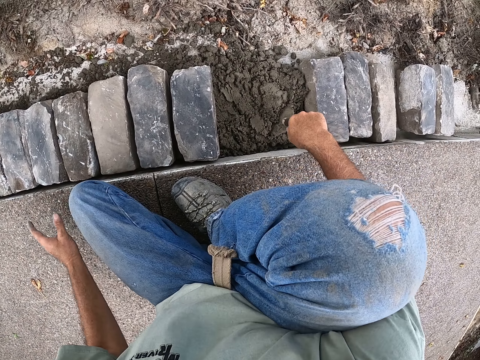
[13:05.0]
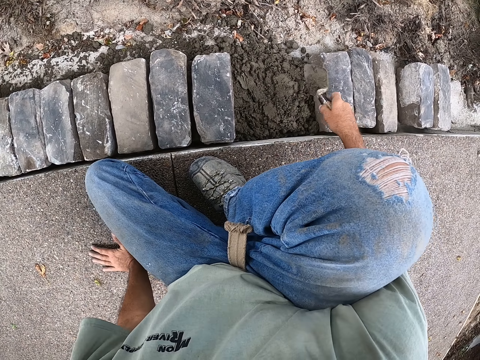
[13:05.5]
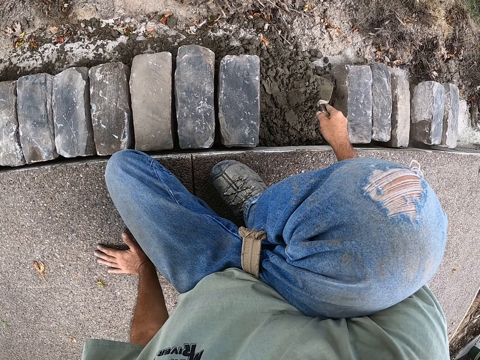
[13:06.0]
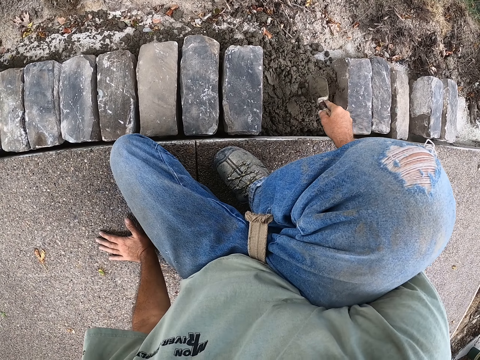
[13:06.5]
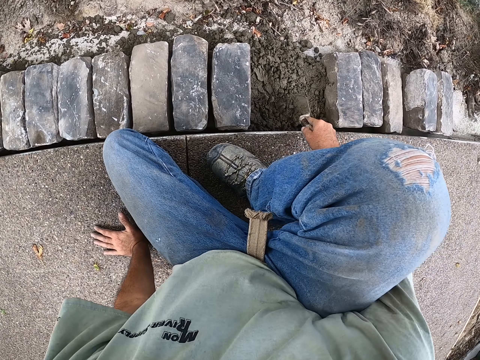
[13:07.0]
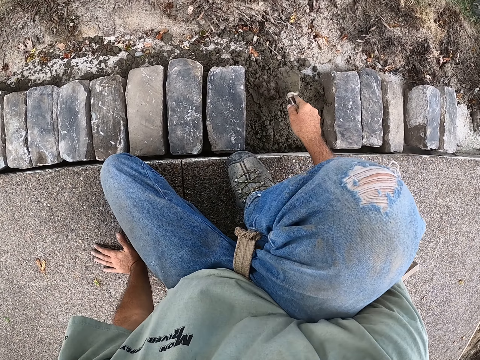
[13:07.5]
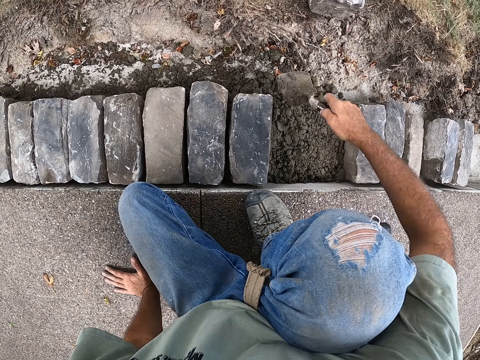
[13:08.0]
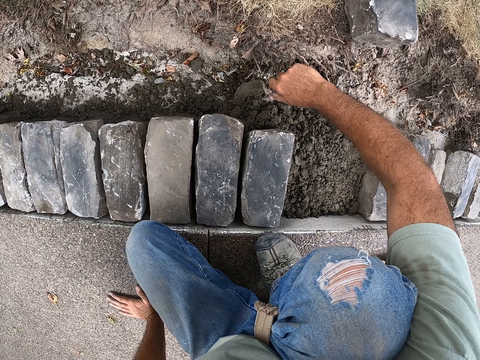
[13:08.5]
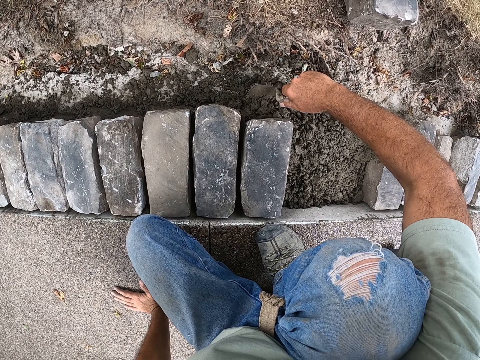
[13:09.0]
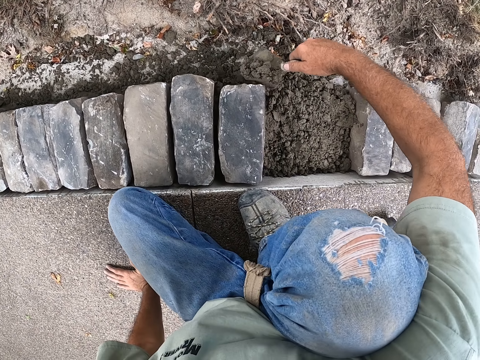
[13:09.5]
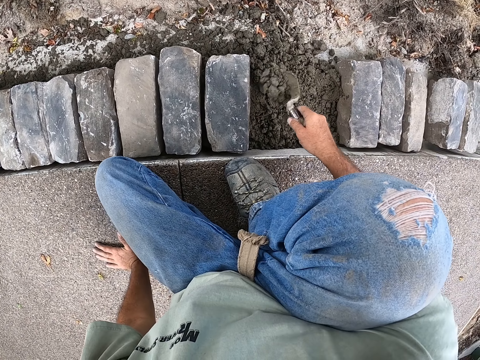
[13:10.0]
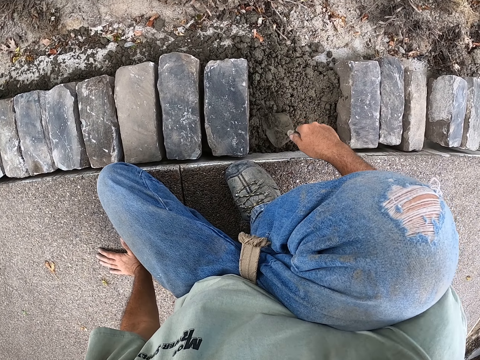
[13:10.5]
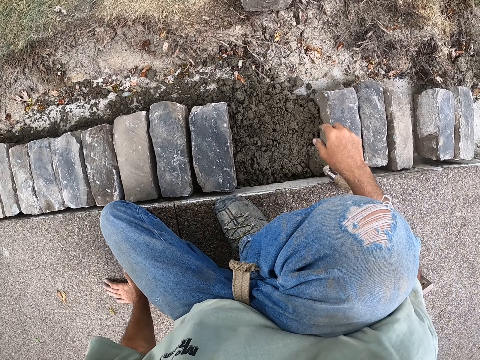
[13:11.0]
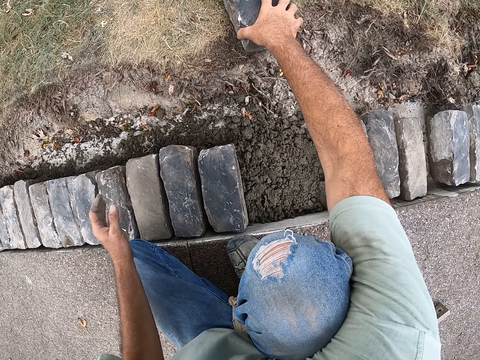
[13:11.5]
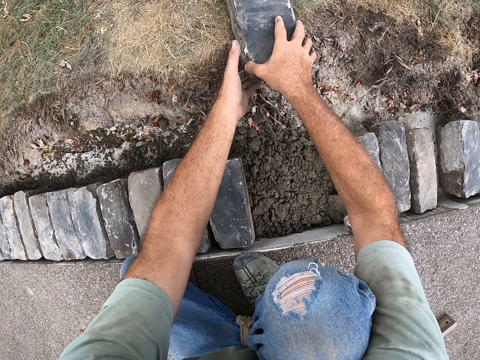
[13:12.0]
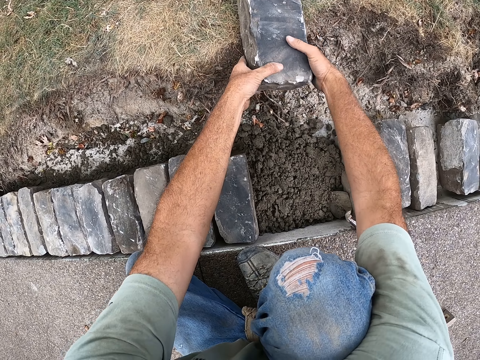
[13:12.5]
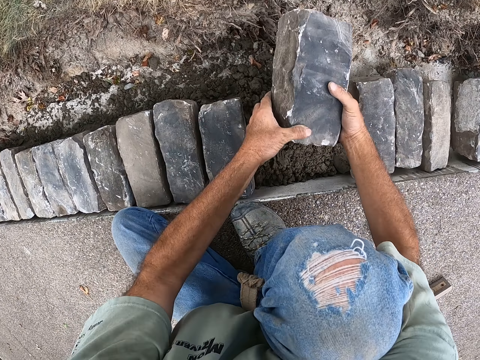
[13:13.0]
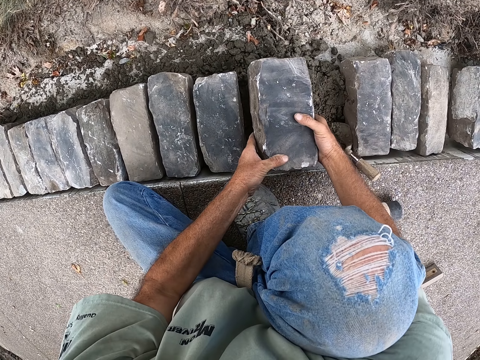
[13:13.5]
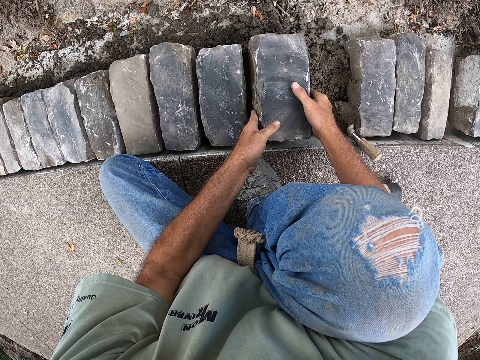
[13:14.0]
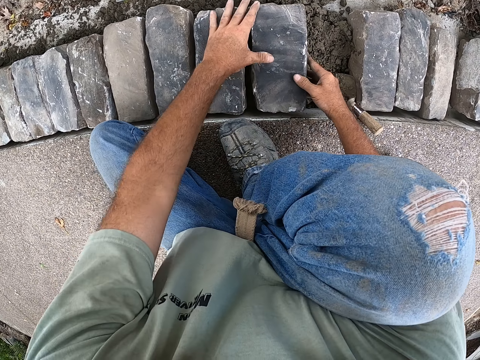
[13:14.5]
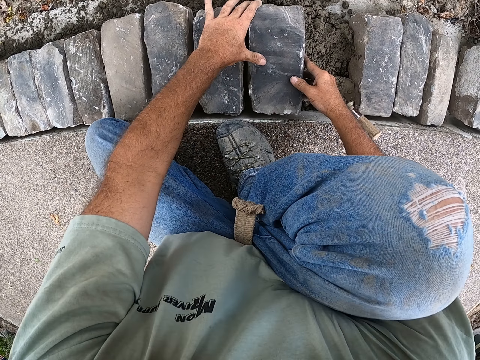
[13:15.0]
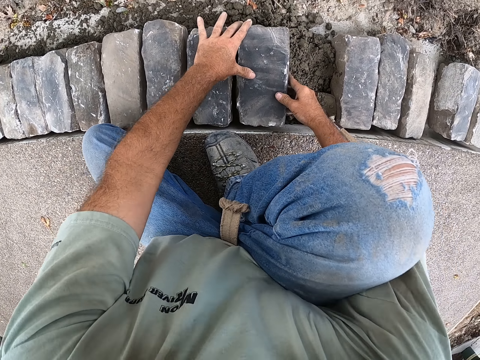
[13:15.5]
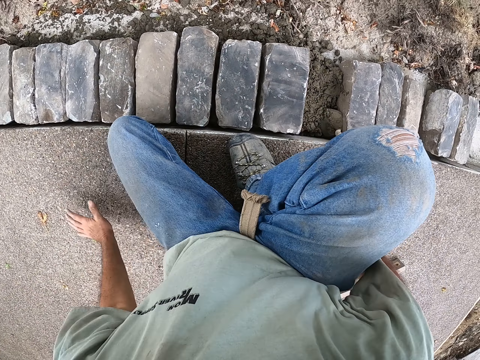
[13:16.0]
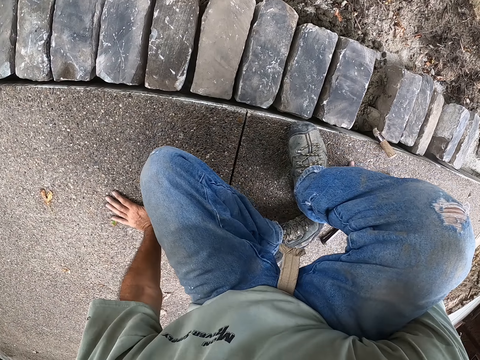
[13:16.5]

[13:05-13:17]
The camera wearer picks up the building trowel. They spread the cement with the building trowel. They place the building trowel down. They pick up the block. They place the block down.

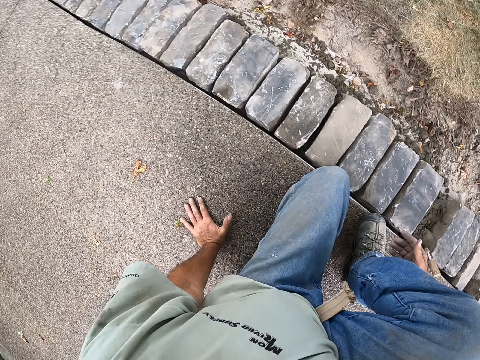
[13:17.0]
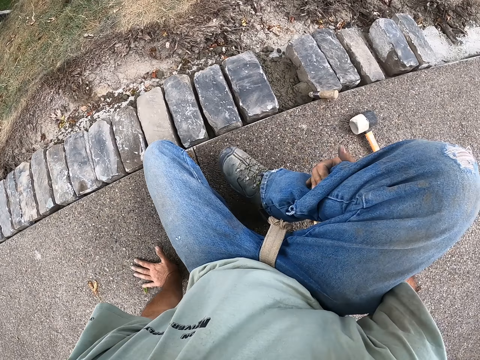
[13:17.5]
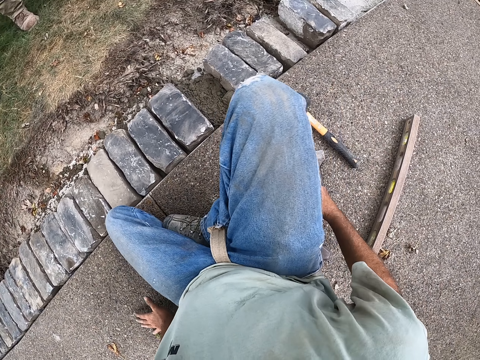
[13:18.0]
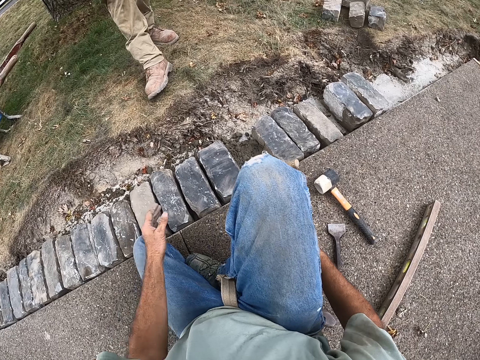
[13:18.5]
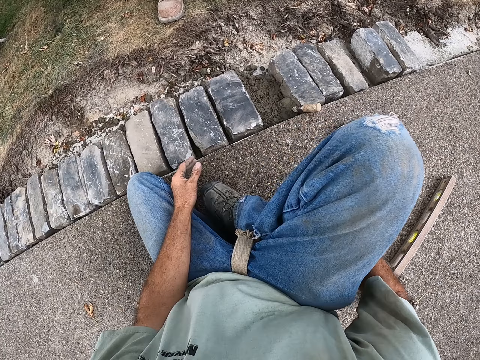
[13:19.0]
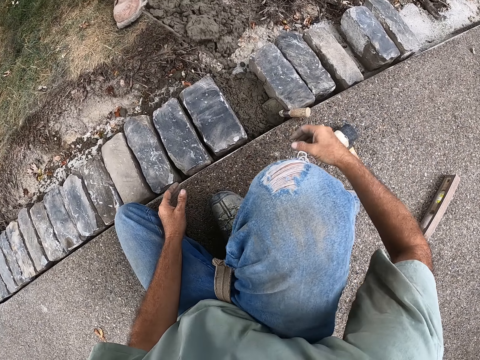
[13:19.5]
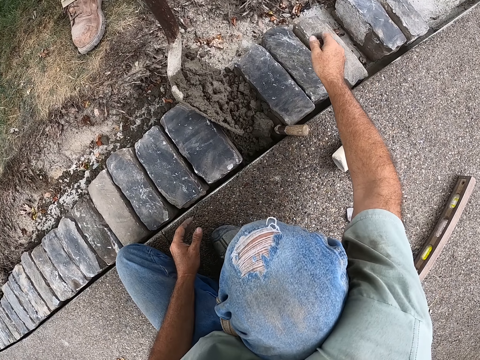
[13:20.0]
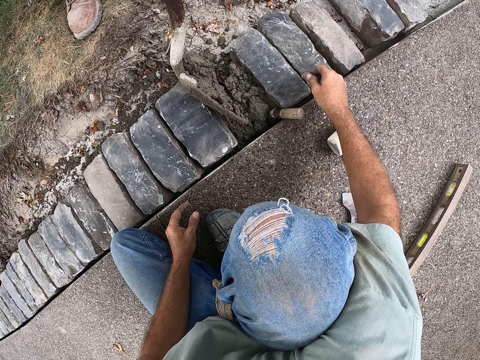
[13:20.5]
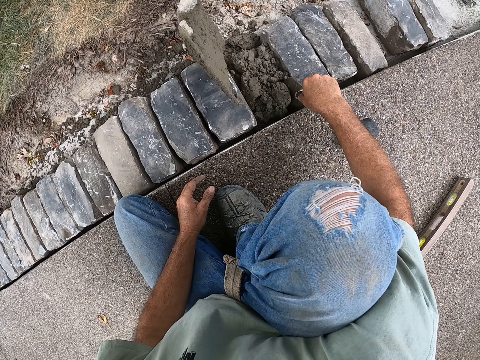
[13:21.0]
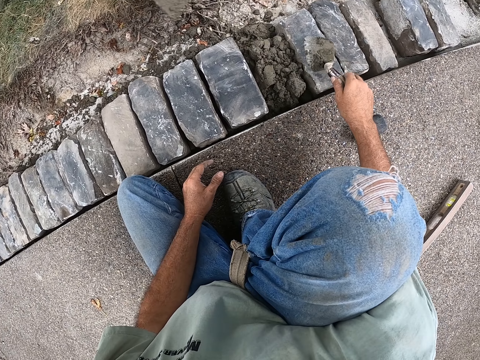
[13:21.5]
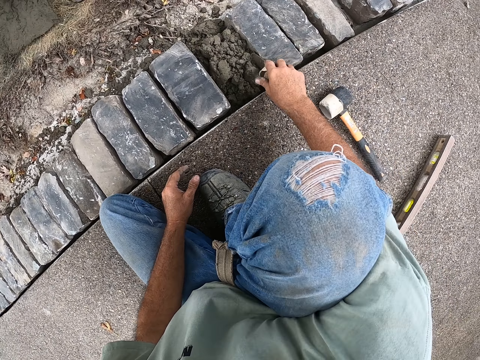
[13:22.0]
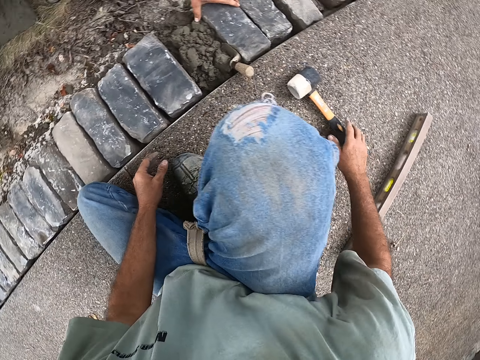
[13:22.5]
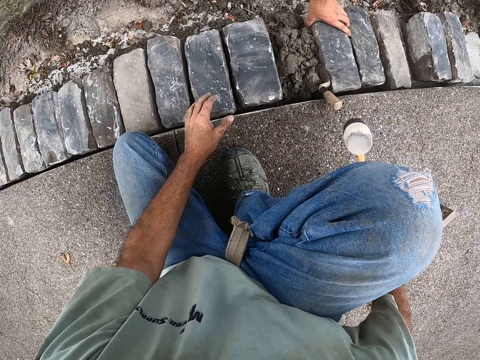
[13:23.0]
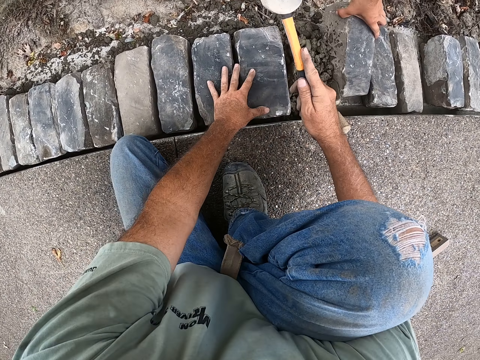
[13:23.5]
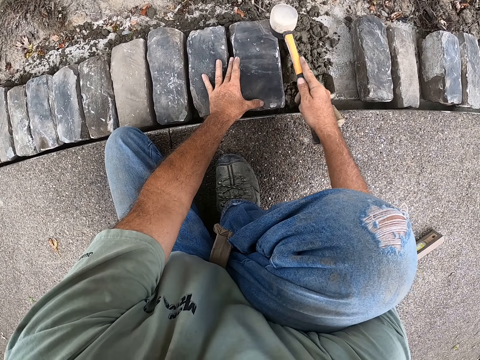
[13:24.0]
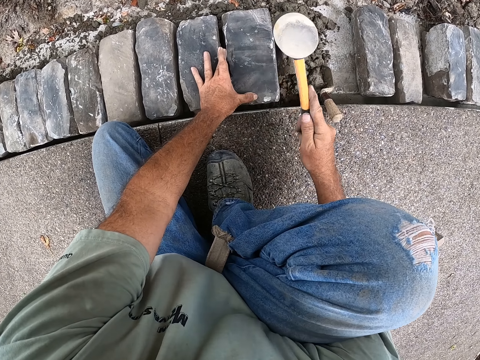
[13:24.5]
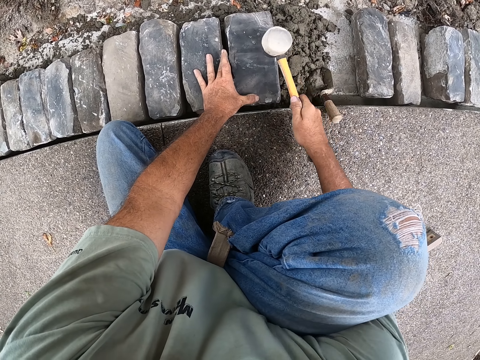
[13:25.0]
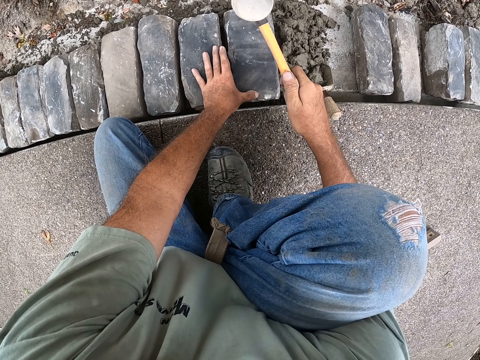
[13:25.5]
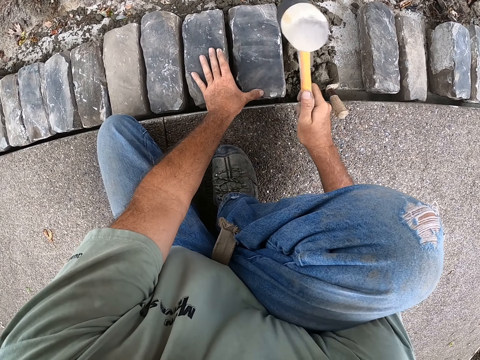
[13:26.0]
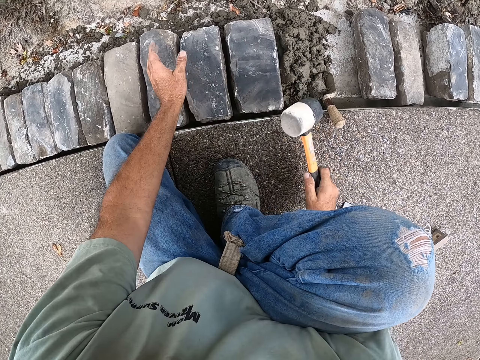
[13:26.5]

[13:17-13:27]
The camera wearer moves. They pick up the building trowel. They pick up the mallet. They hit the block with the mallet.

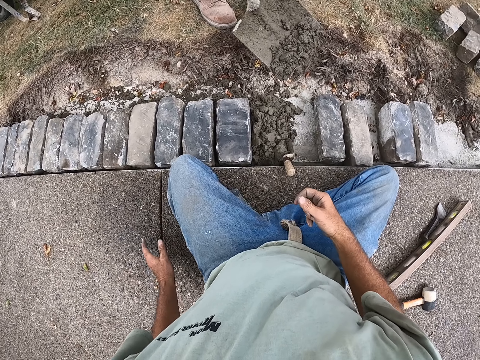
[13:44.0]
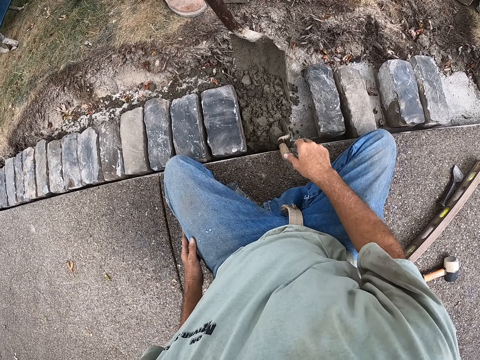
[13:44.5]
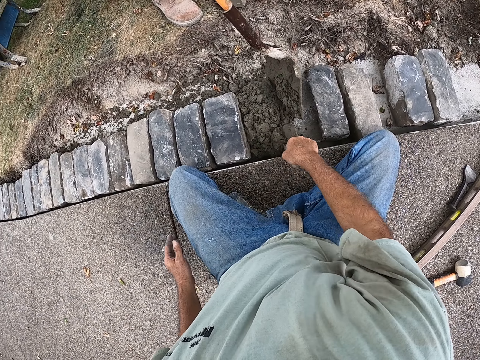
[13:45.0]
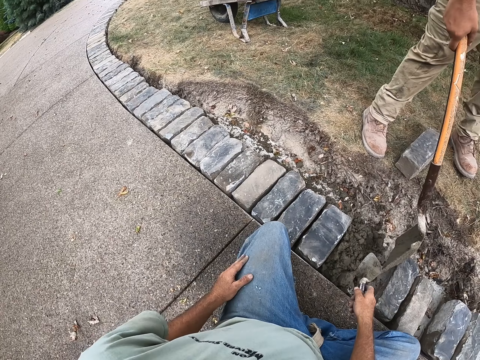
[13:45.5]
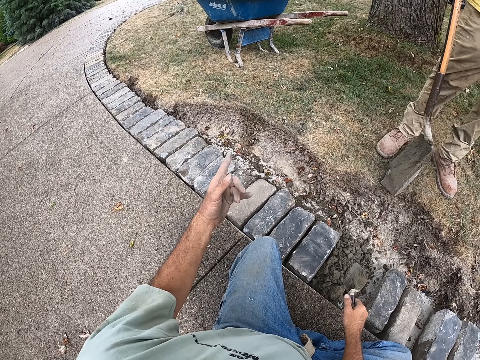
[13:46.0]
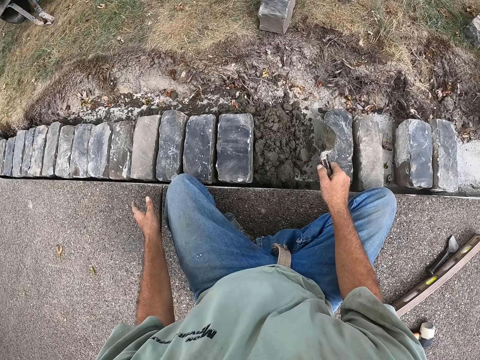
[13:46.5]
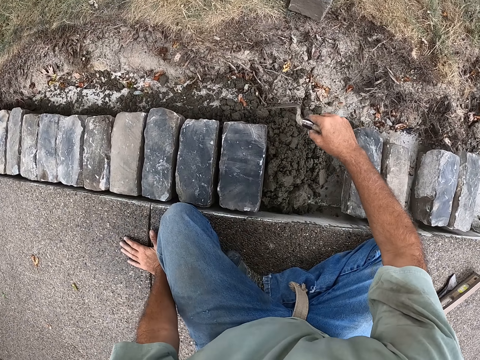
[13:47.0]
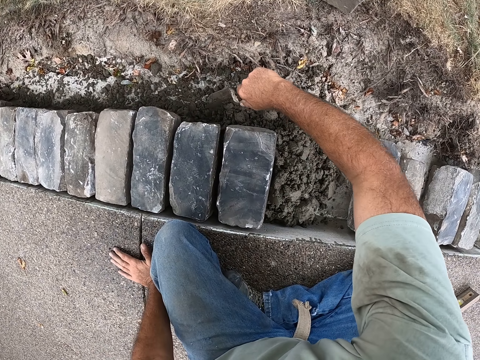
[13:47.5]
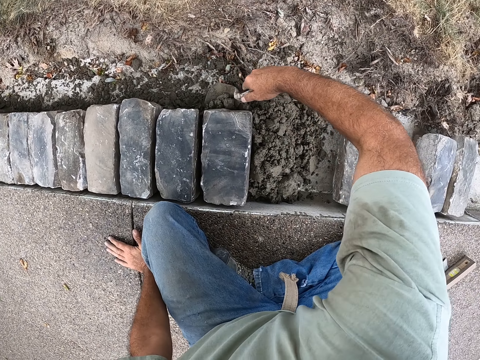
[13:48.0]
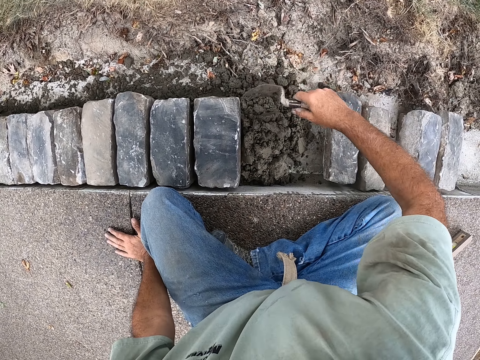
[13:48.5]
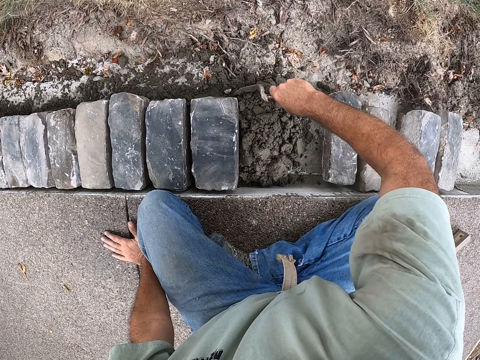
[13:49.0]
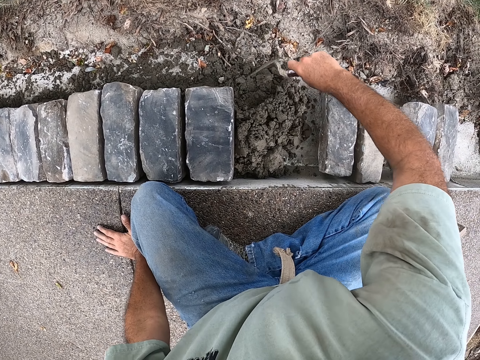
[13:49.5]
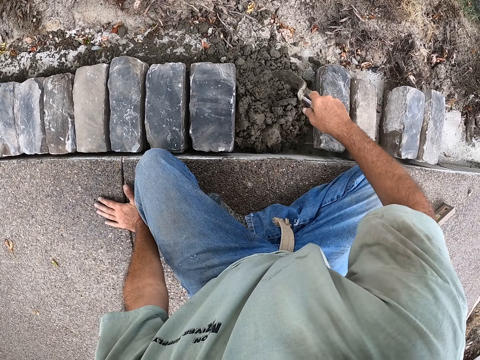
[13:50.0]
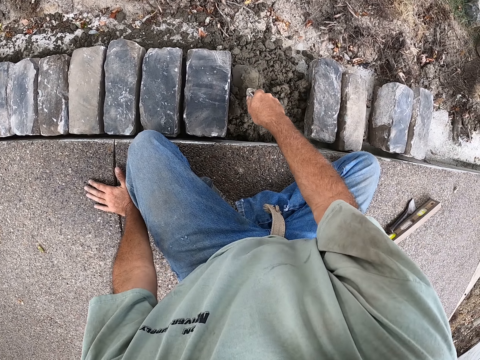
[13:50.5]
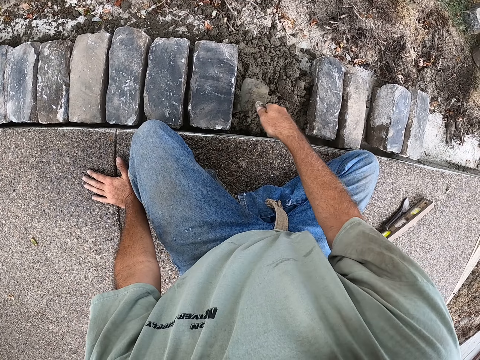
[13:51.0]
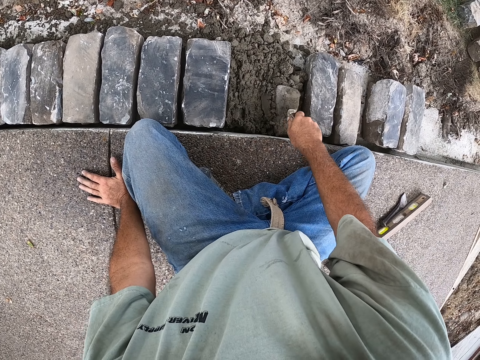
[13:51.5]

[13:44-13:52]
The camera wearer holds a mason's trowel. He picks up the trowel on the cement. He moves his hand. He puts cement in the concrete. He levels the concrete using the mason's trowel.
